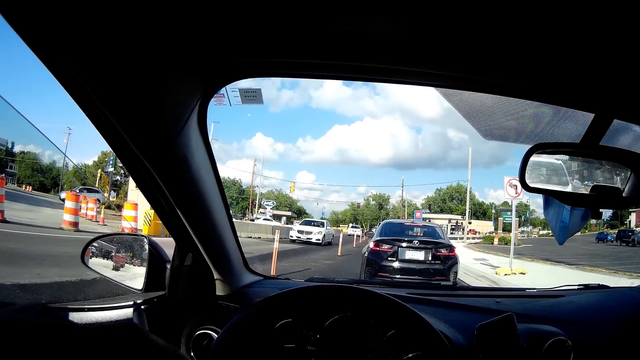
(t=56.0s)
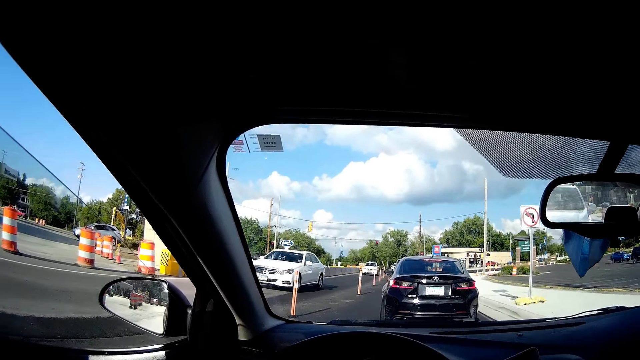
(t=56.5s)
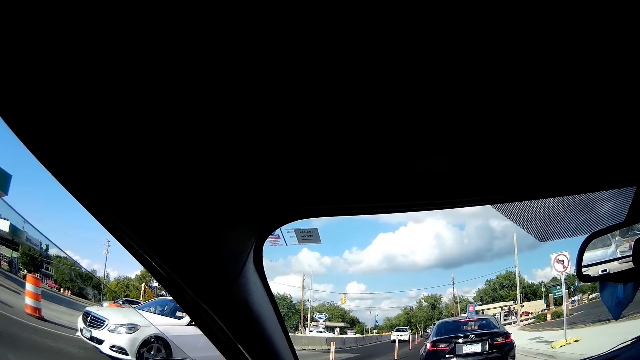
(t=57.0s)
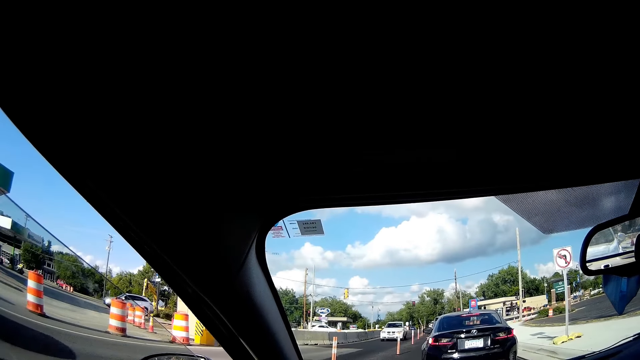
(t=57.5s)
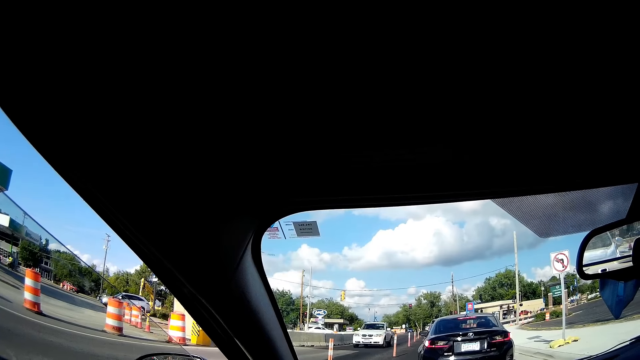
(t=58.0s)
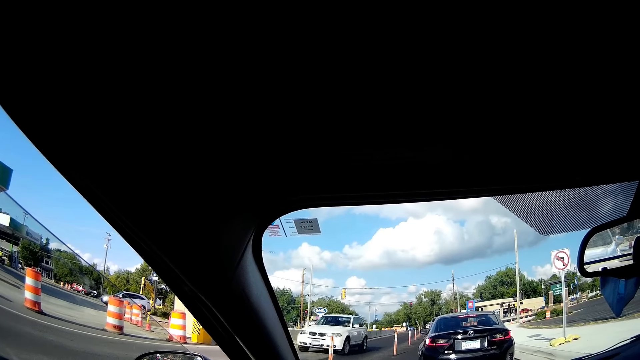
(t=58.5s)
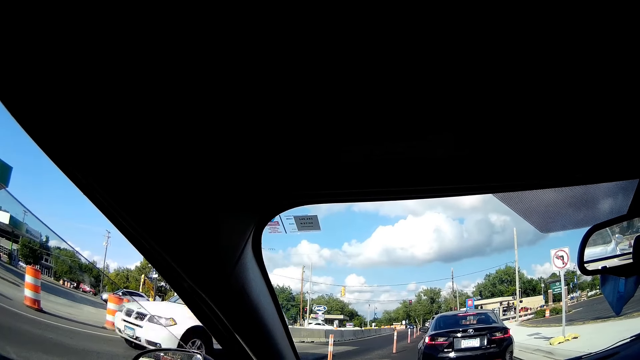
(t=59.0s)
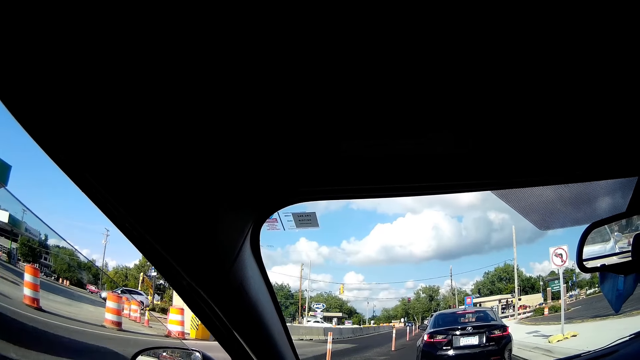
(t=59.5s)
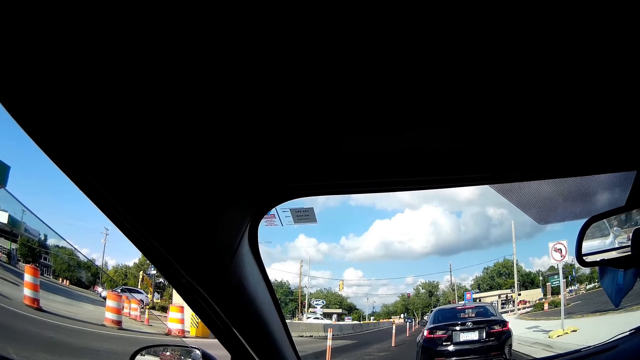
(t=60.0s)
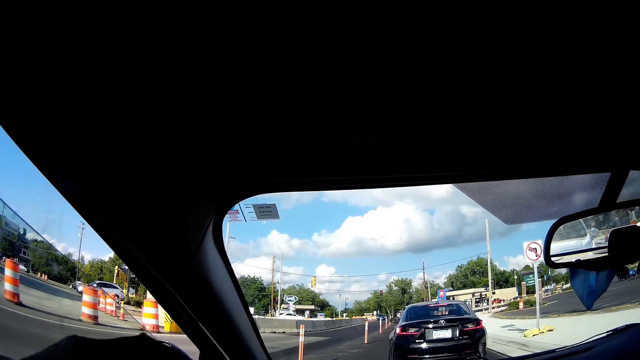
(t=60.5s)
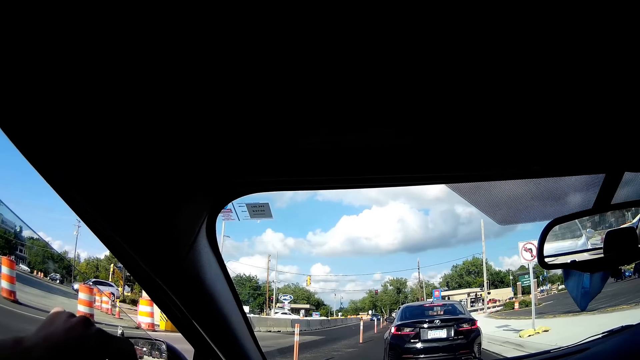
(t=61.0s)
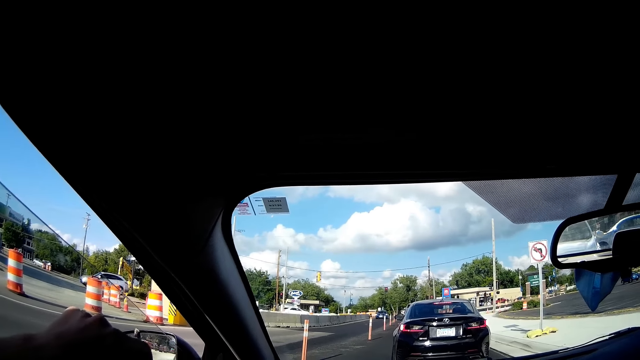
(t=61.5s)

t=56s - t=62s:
The camera wearer looks around and smokes the cigarette.

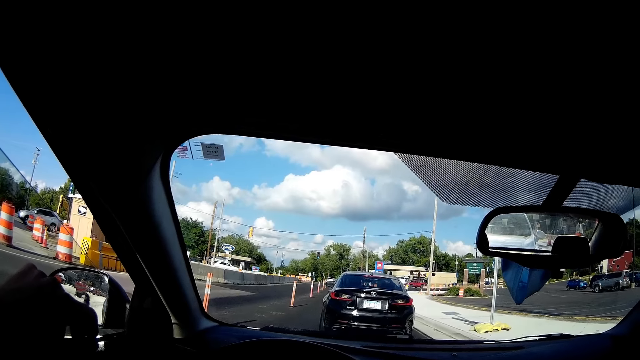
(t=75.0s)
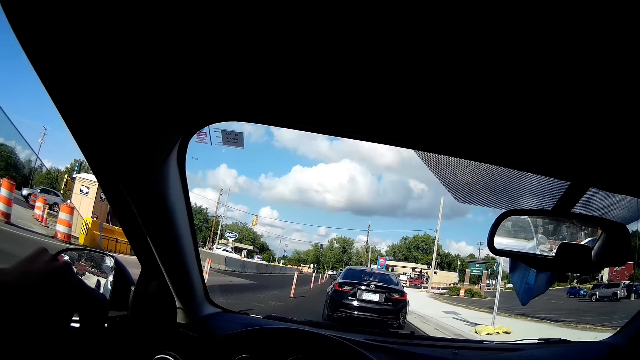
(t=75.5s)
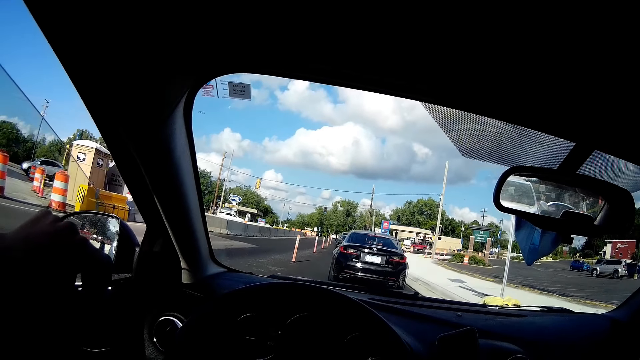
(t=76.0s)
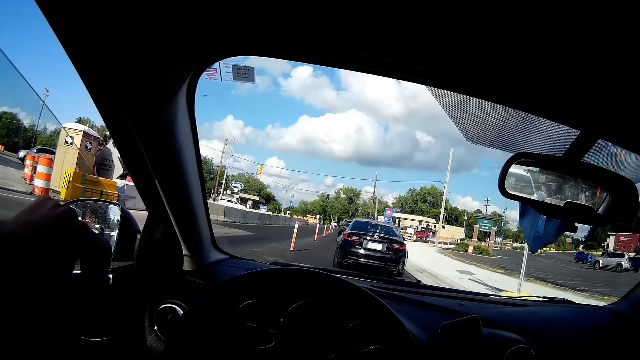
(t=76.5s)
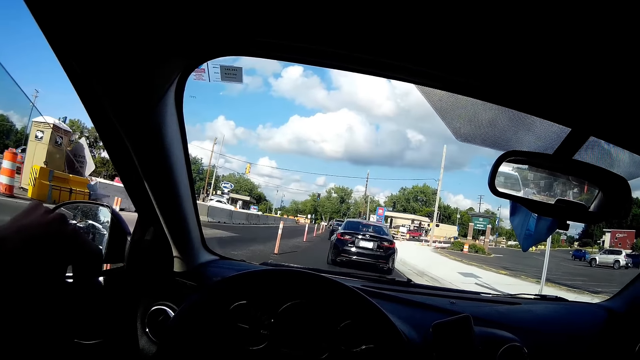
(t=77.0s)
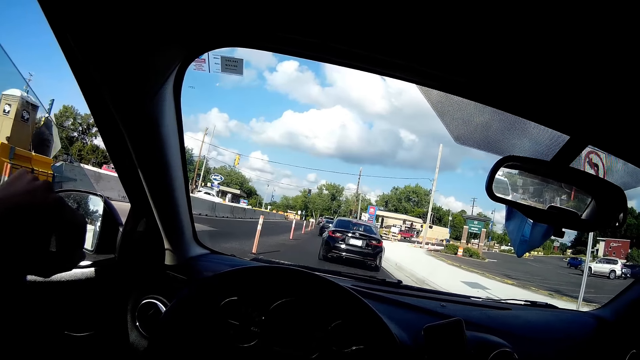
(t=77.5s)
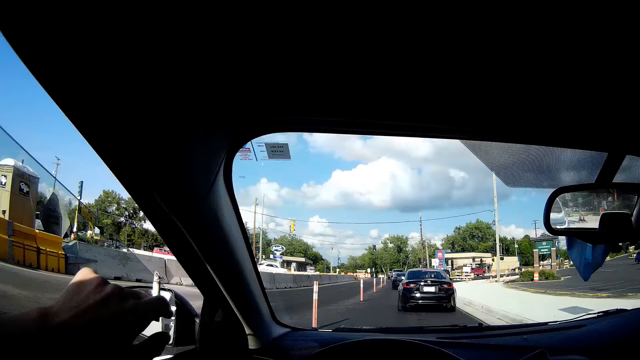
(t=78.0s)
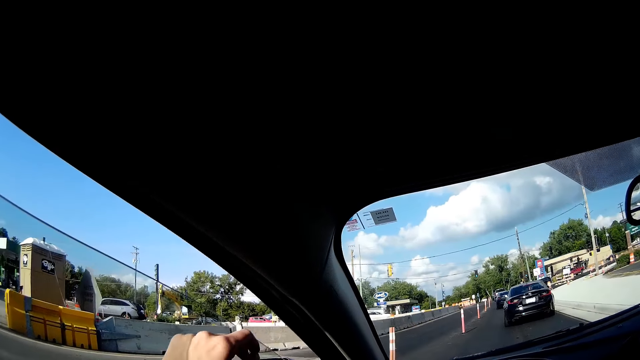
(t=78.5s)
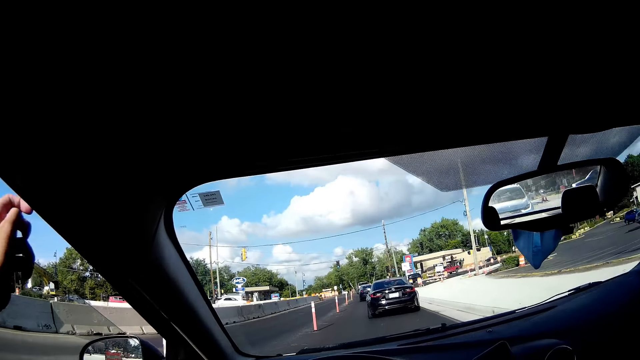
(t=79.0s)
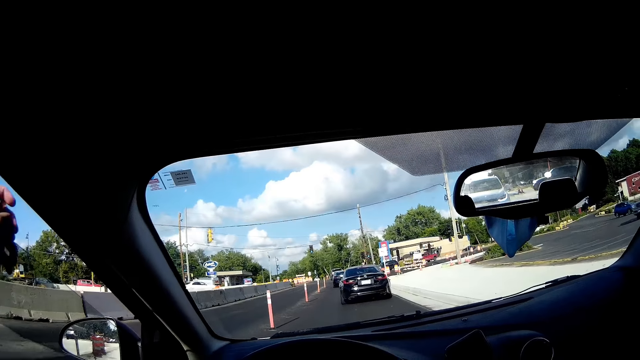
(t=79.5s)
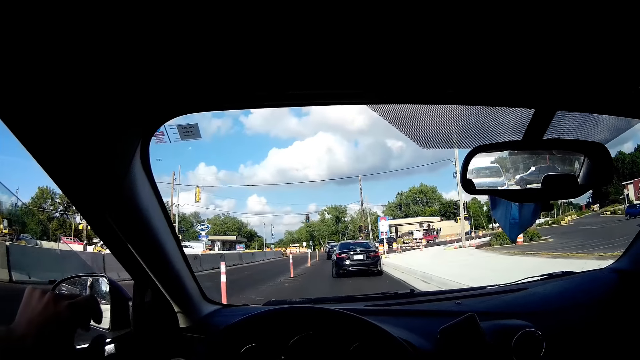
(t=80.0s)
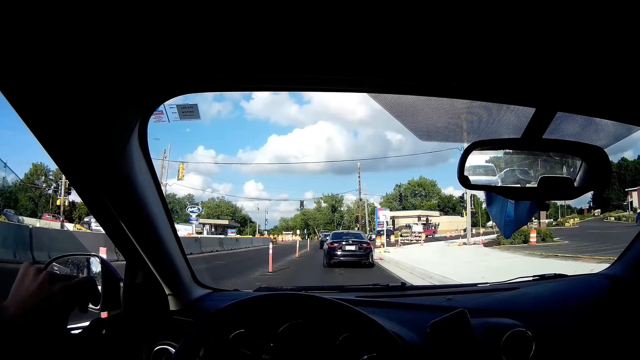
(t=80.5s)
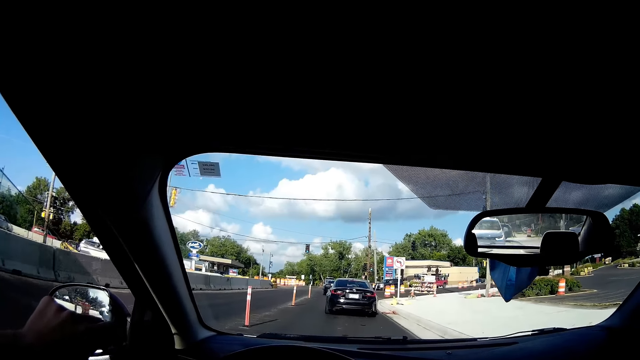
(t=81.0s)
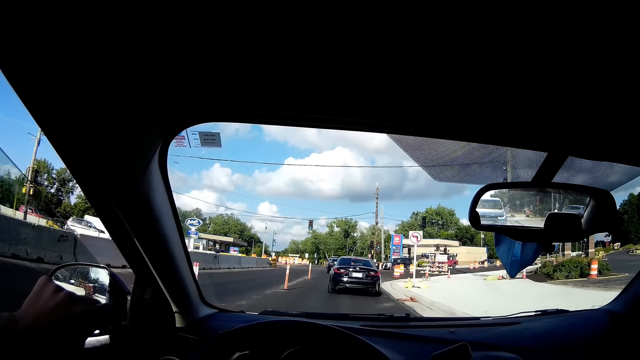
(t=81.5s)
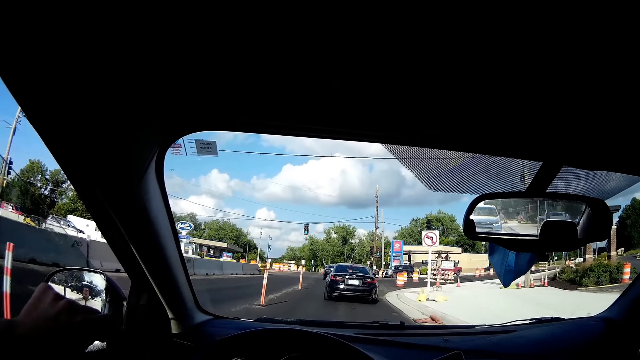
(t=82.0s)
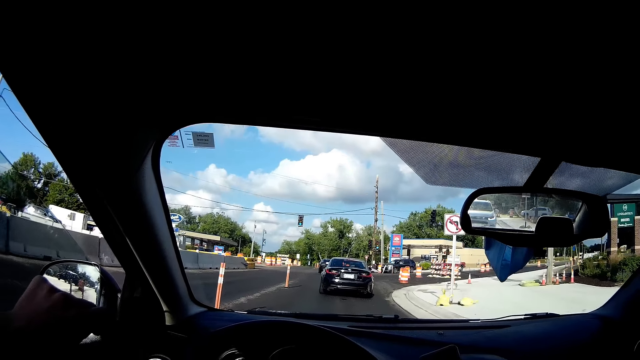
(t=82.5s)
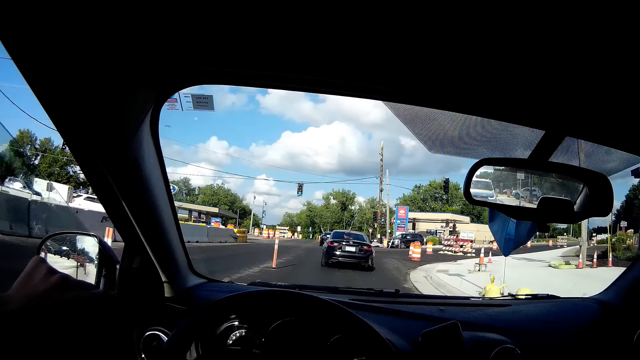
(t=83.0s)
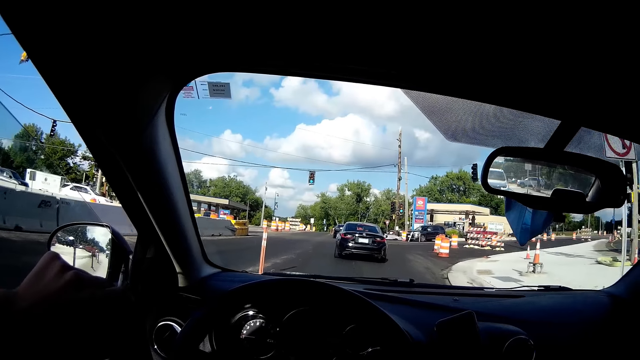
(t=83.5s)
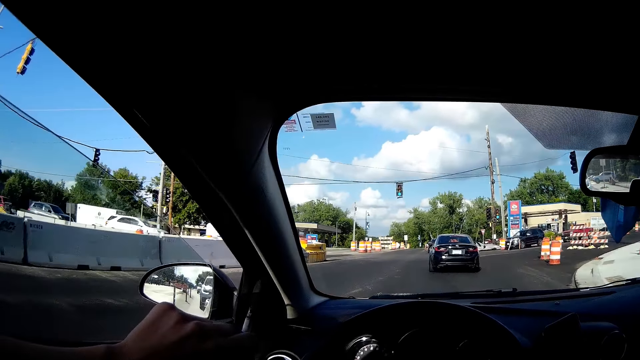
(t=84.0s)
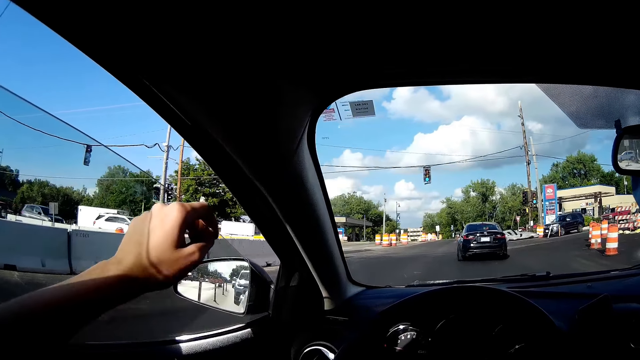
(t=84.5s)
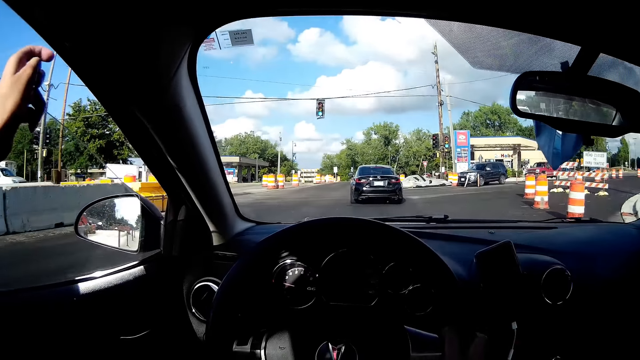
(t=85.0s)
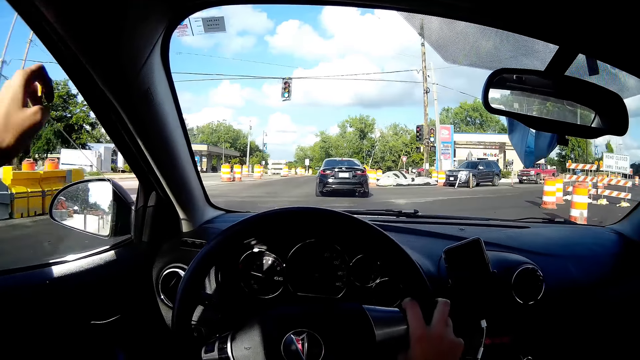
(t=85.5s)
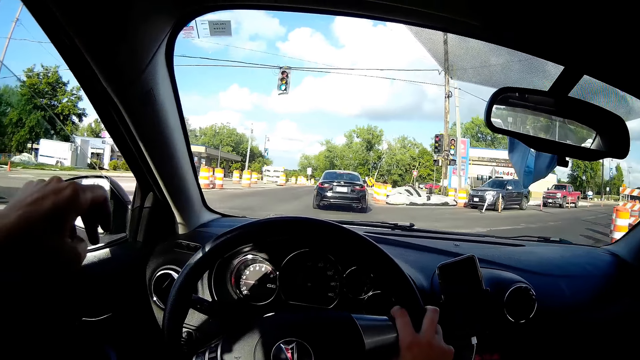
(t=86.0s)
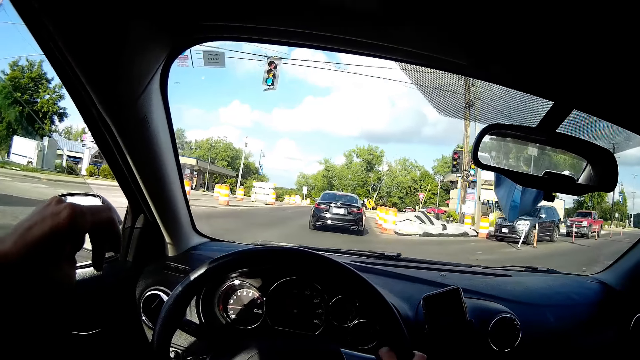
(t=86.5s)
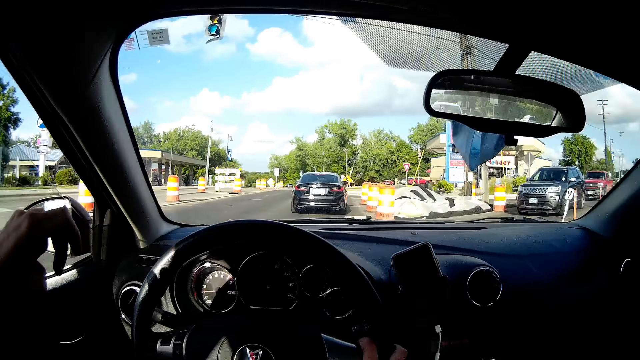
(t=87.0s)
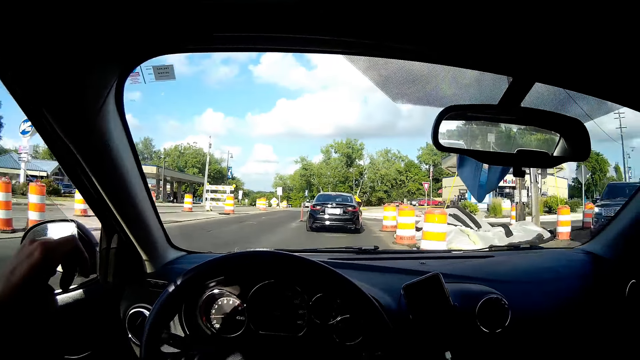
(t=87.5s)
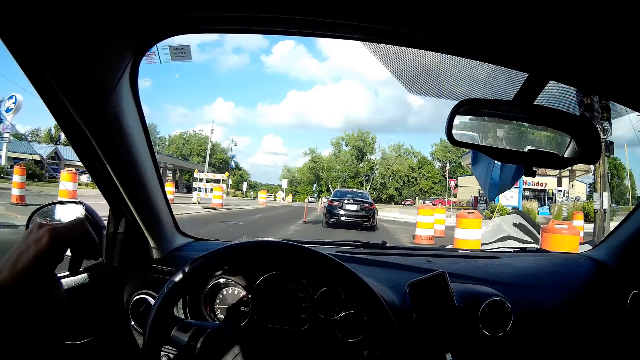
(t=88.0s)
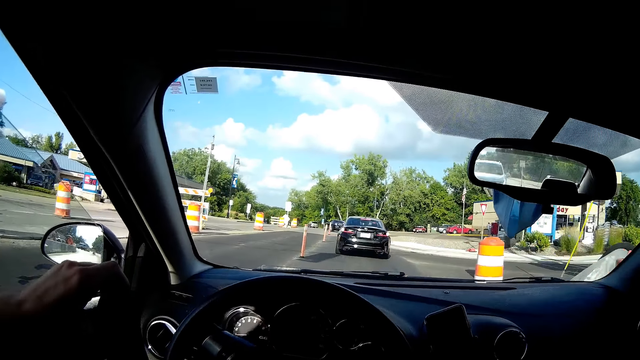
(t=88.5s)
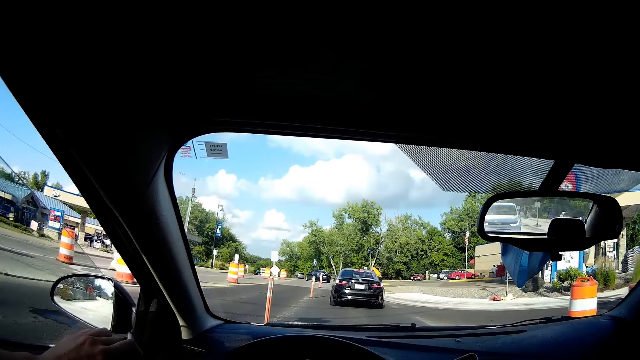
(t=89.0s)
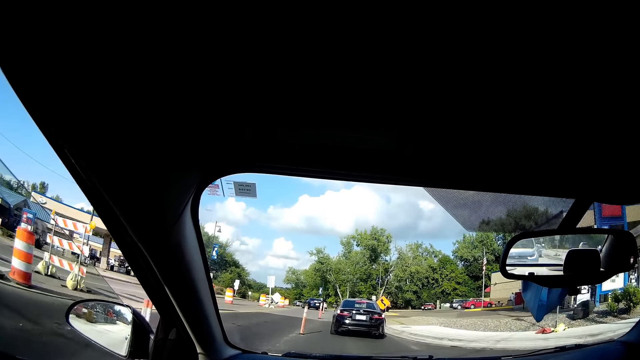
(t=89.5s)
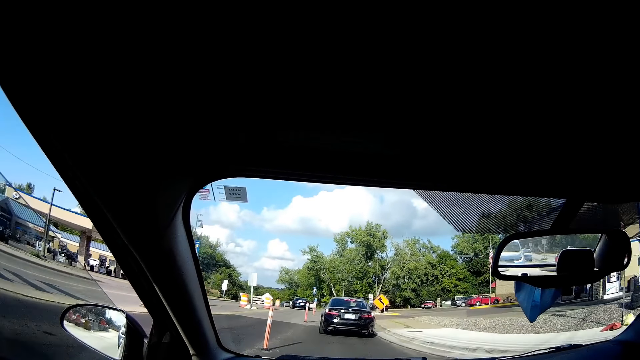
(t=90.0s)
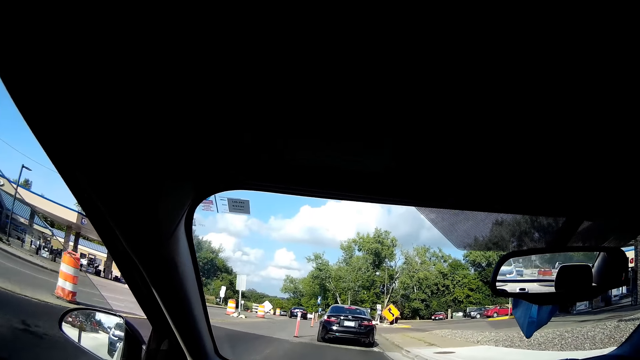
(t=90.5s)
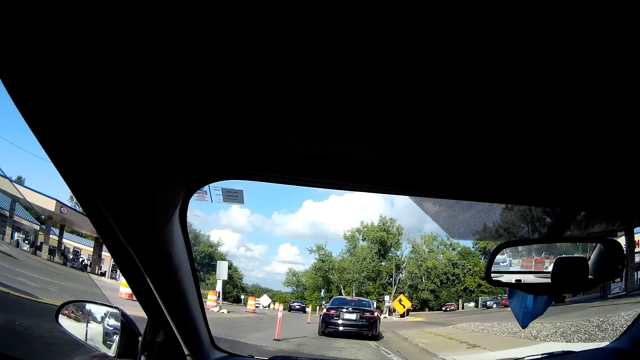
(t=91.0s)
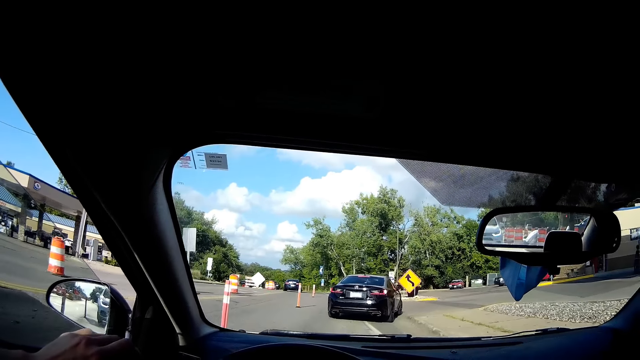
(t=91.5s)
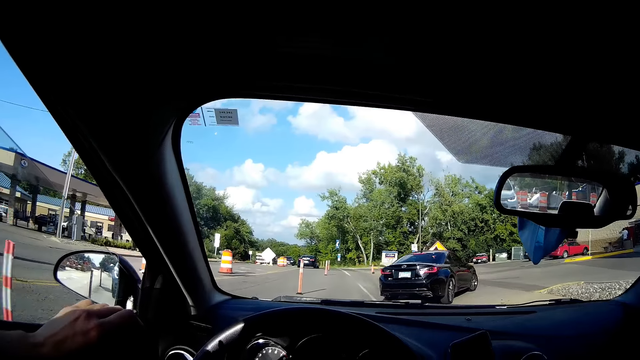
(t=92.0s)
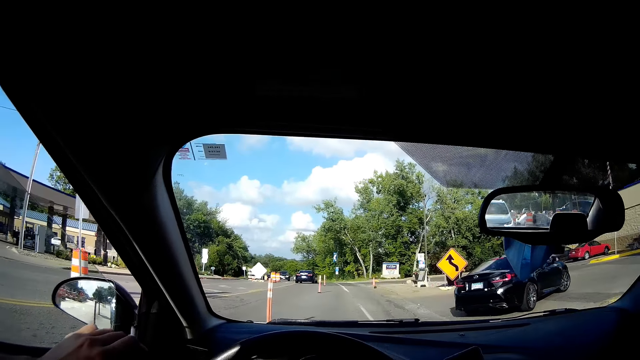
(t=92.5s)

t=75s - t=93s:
The camera wearer drives. He drives again. He looks around. He drives and removes the cigarette ash. He drives and removes the cigarette ash. He holds the steering with his right hand.
